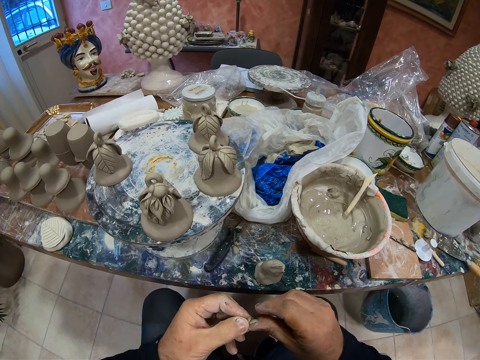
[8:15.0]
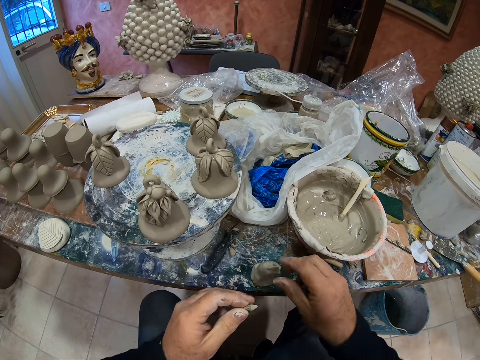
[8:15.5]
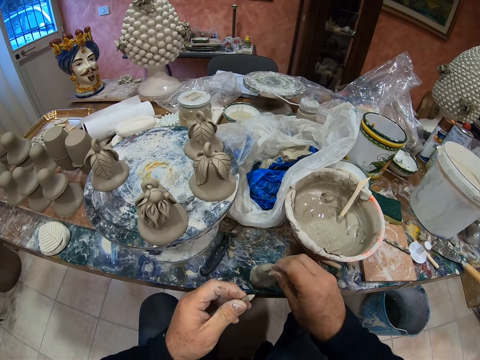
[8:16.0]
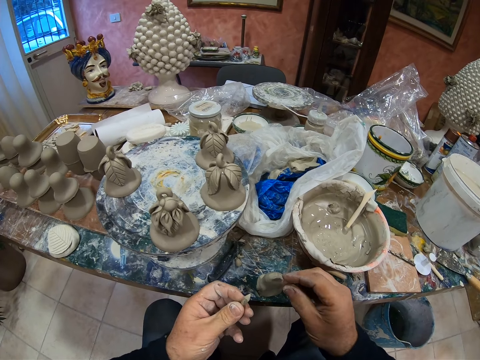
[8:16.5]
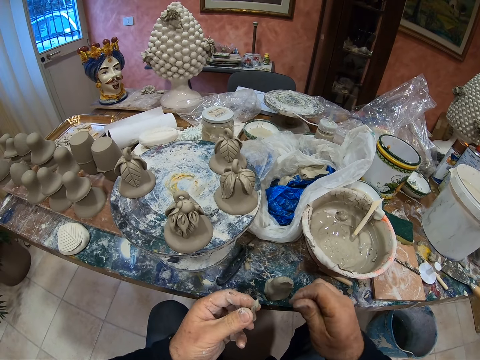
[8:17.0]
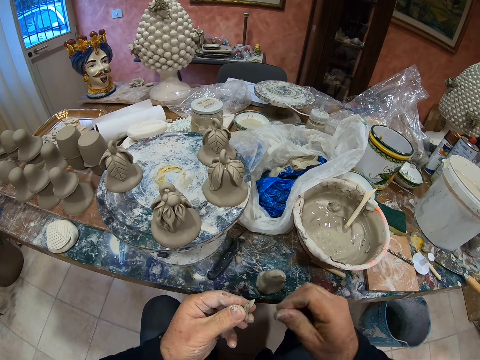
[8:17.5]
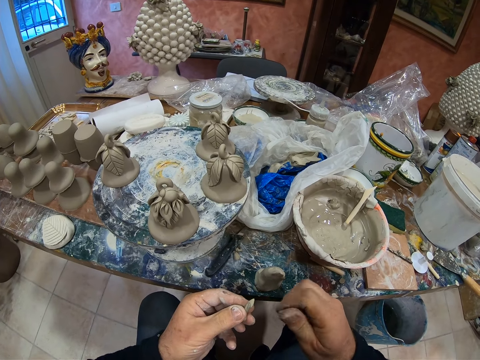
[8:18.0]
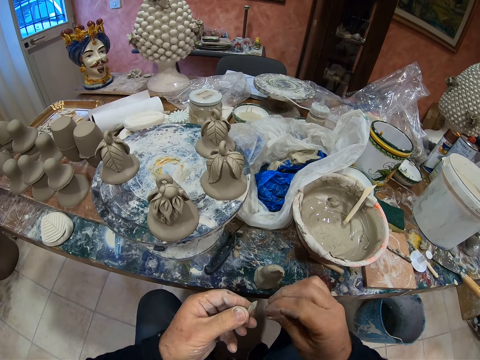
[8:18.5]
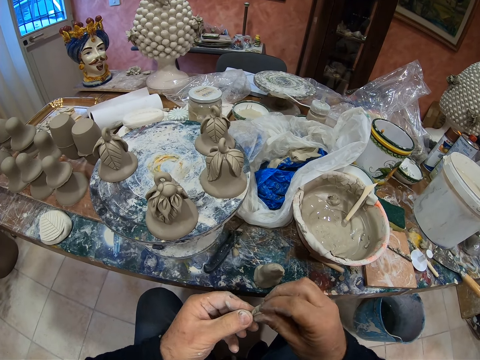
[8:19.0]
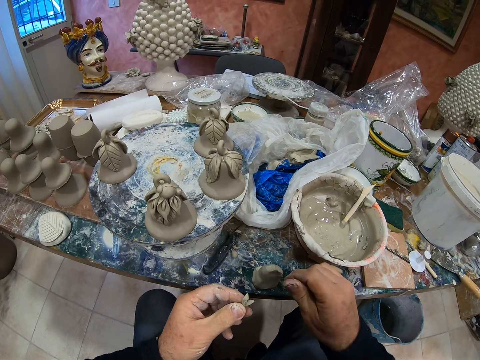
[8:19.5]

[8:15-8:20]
The camera wearer rolls the paste with his hand.

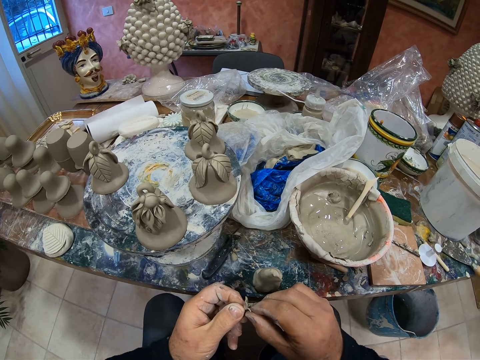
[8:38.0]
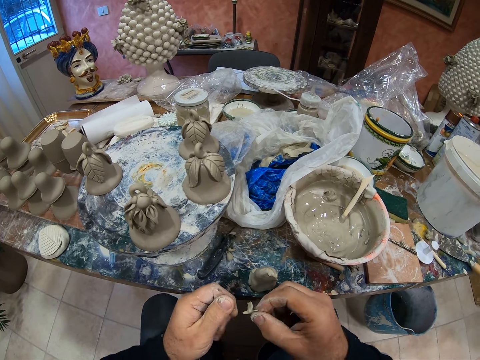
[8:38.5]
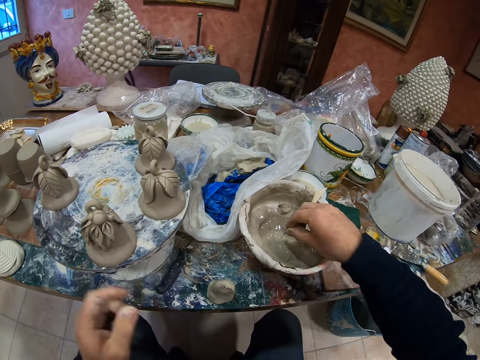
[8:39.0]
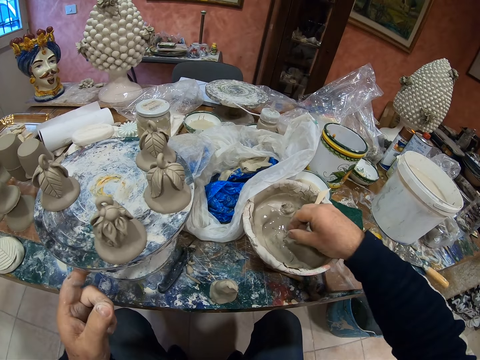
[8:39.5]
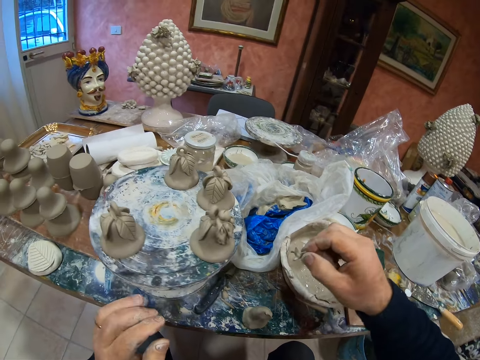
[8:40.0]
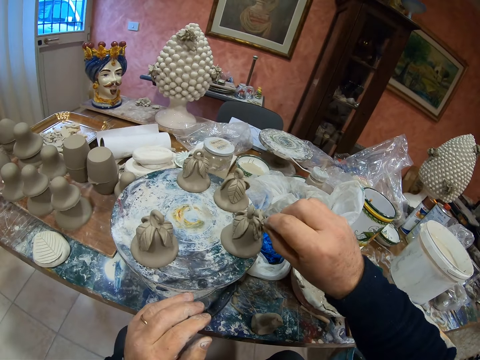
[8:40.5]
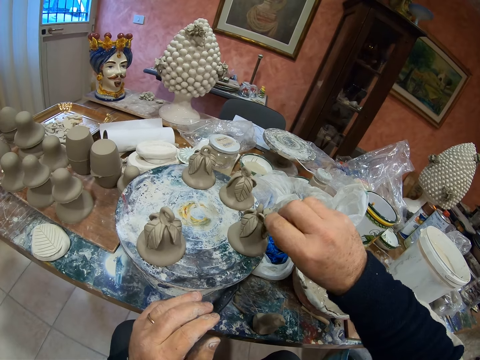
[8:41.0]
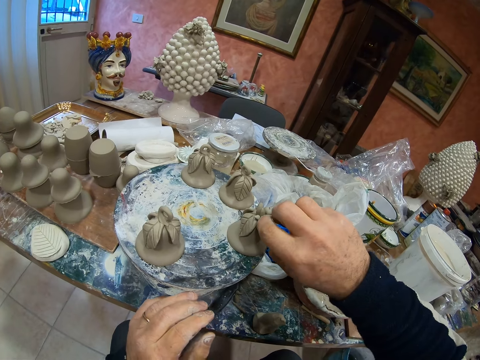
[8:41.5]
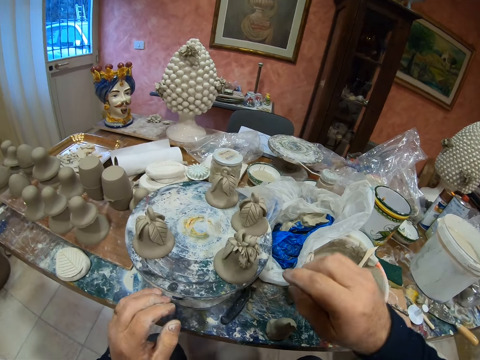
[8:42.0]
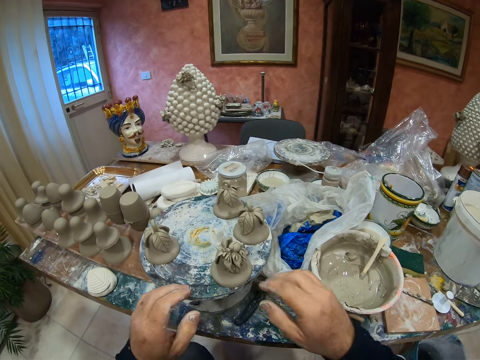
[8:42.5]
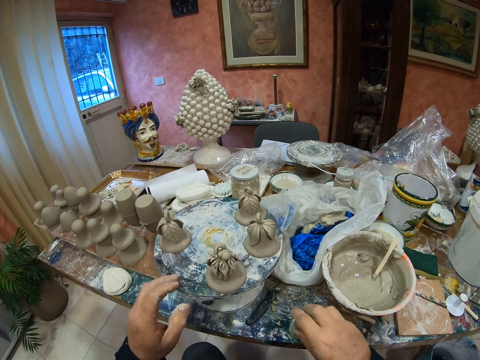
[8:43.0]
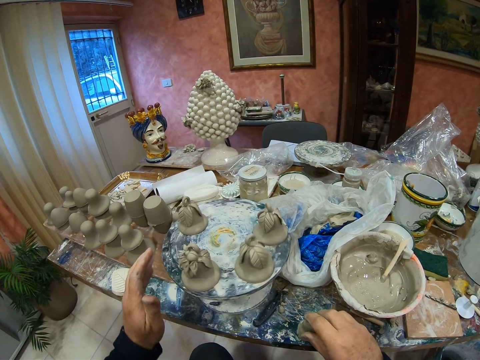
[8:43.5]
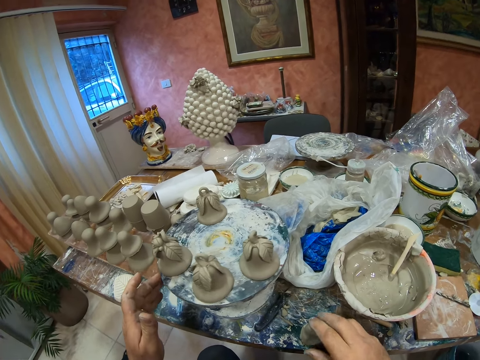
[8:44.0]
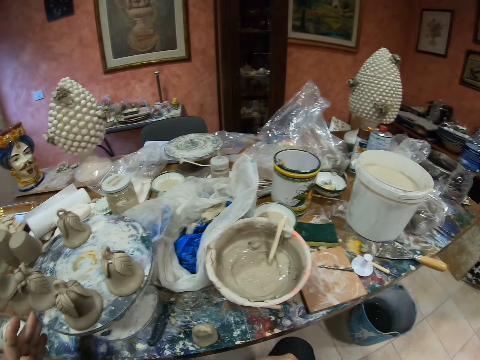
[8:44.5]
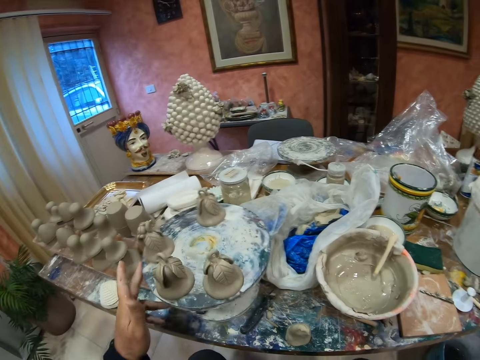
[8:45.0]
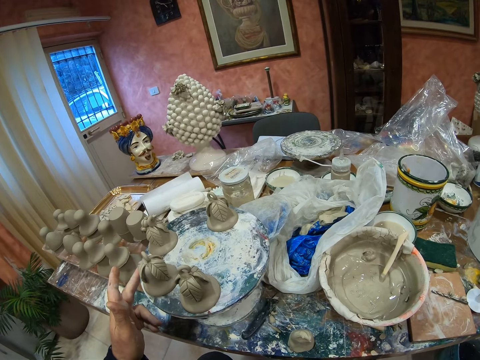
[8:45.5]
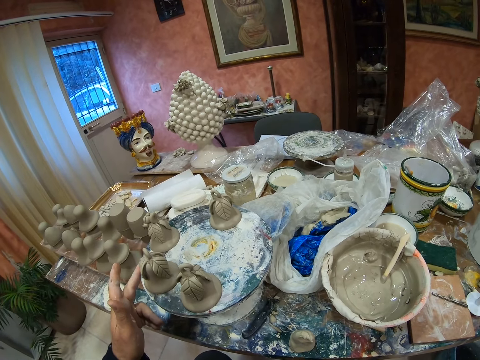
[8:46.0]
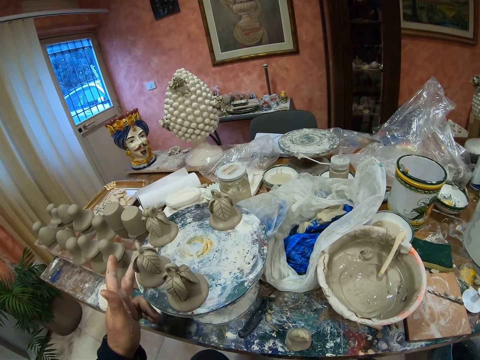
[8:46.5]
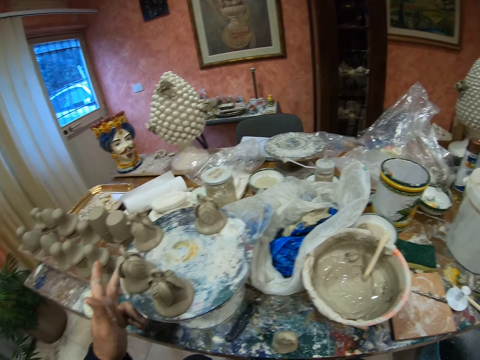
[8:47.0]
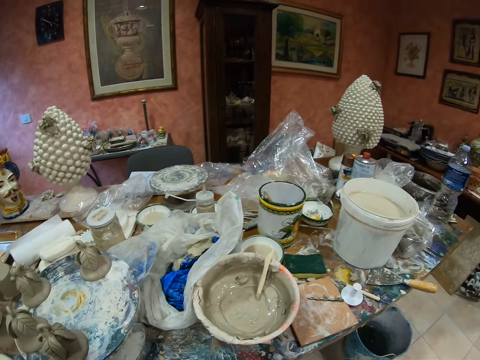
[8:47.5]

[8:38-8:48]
The camera wearer dips the paste in the cement mixer. They fix the paste in the statue.

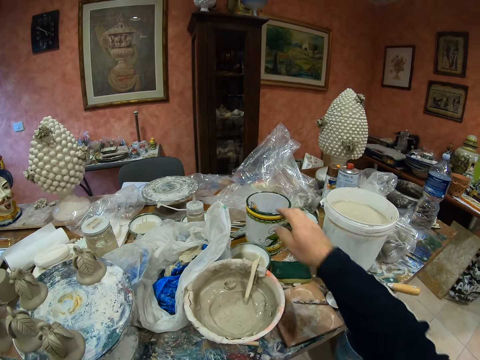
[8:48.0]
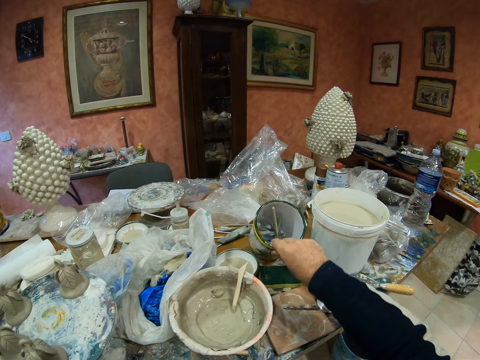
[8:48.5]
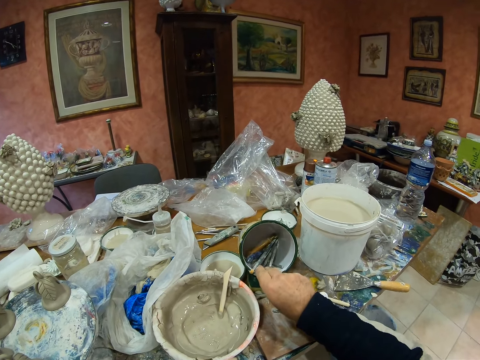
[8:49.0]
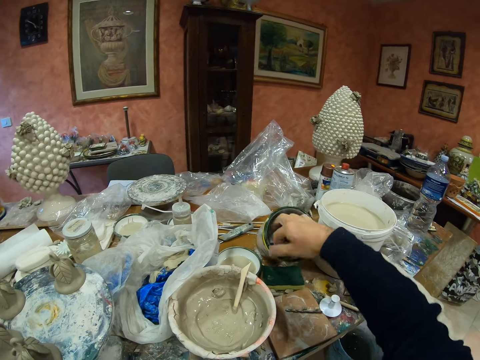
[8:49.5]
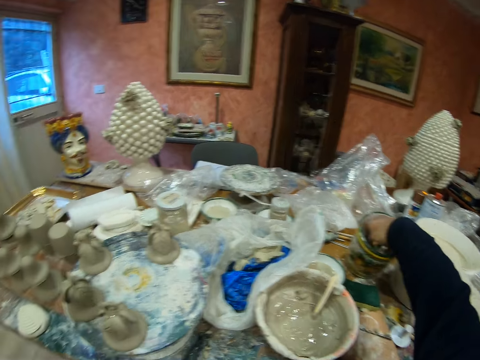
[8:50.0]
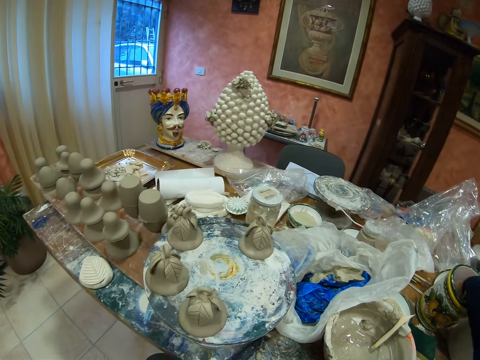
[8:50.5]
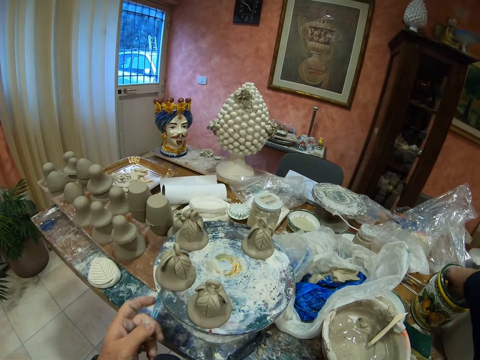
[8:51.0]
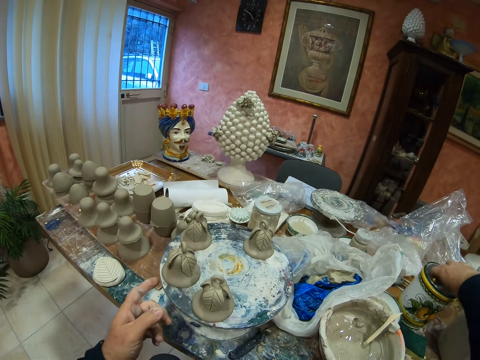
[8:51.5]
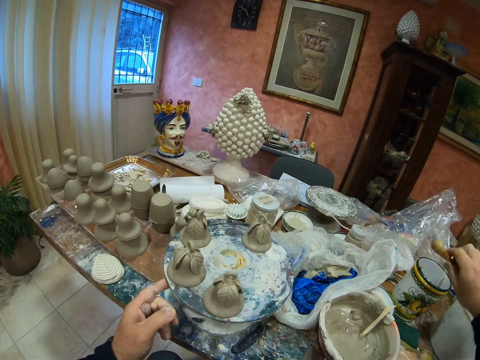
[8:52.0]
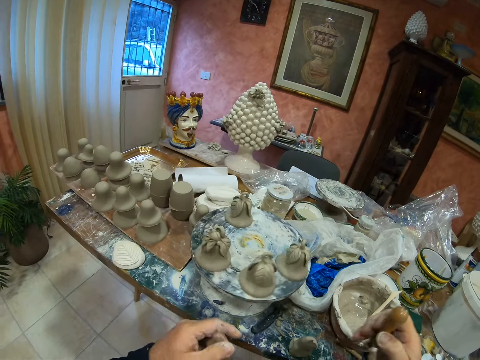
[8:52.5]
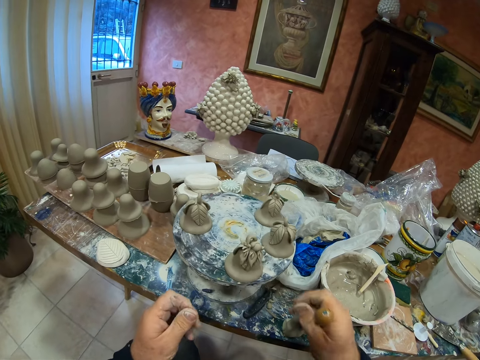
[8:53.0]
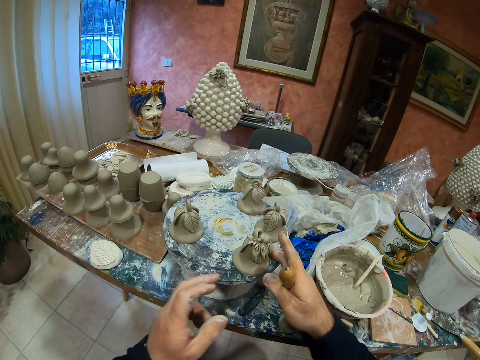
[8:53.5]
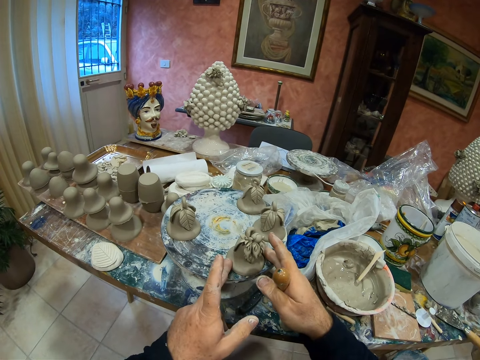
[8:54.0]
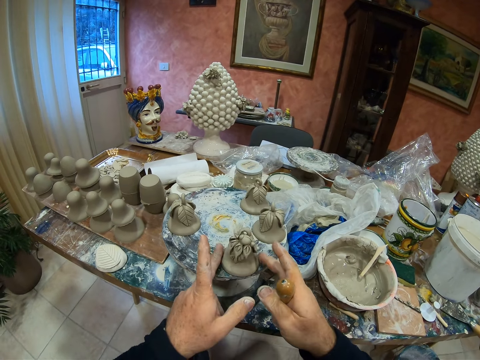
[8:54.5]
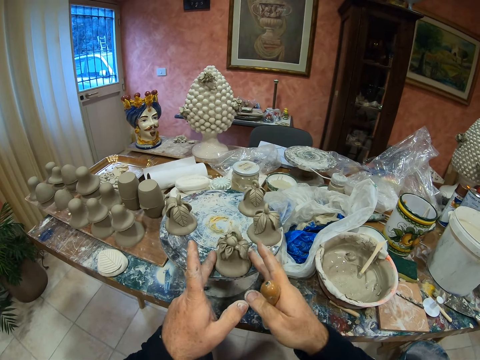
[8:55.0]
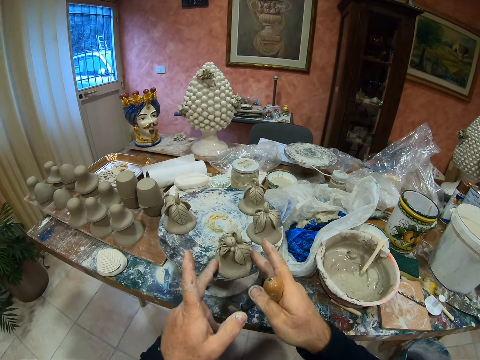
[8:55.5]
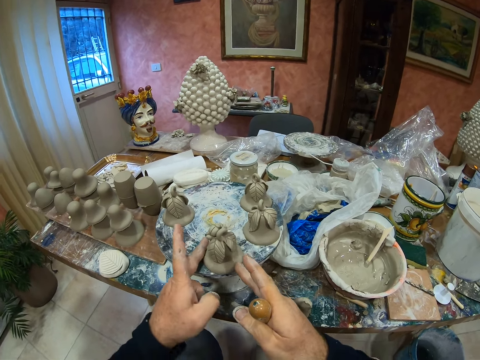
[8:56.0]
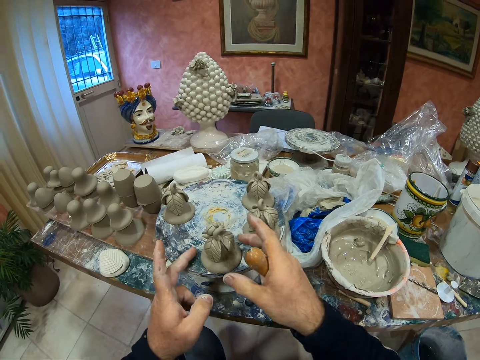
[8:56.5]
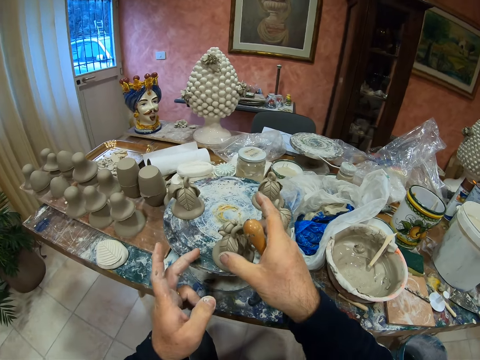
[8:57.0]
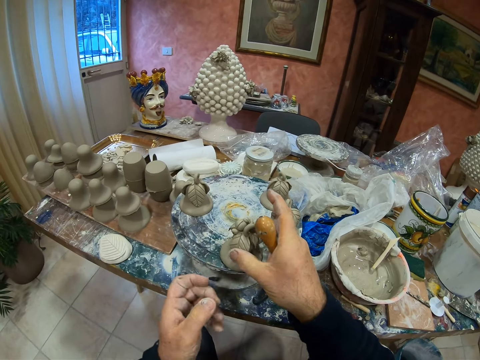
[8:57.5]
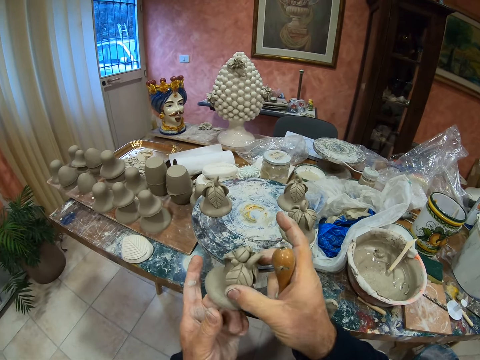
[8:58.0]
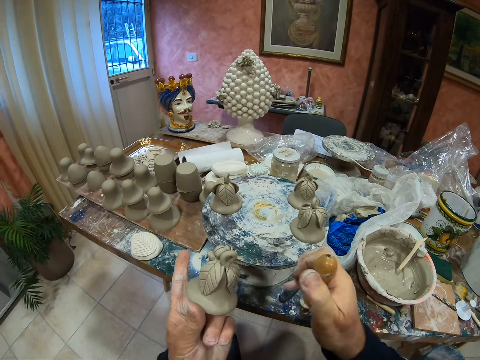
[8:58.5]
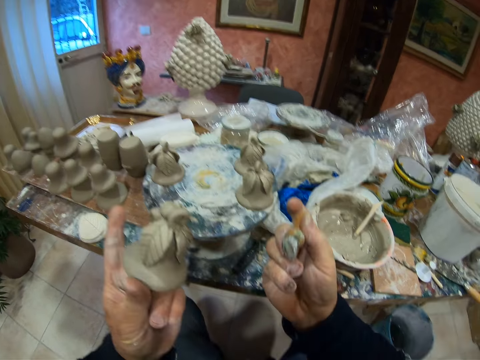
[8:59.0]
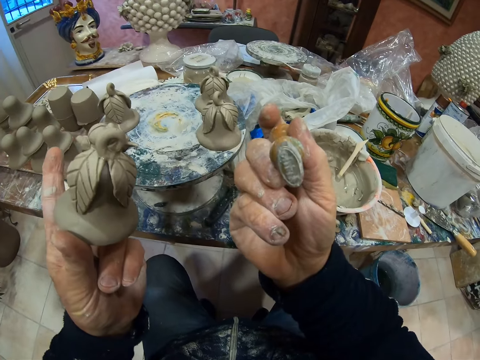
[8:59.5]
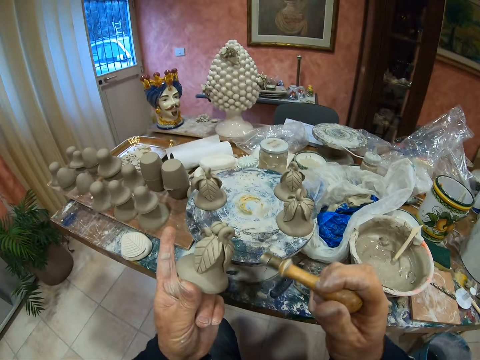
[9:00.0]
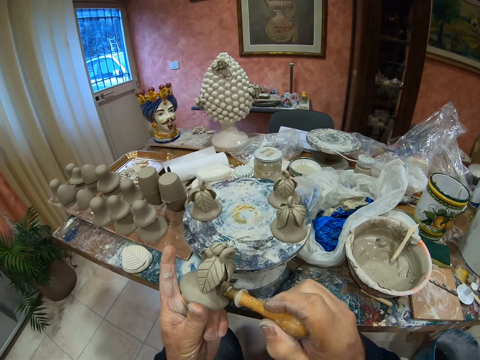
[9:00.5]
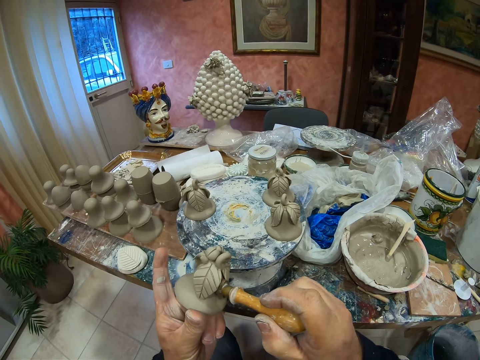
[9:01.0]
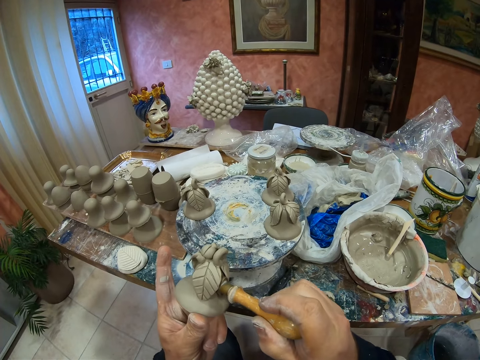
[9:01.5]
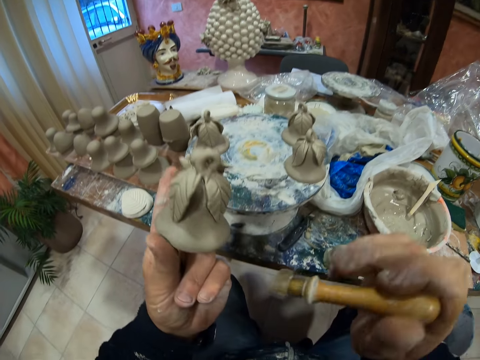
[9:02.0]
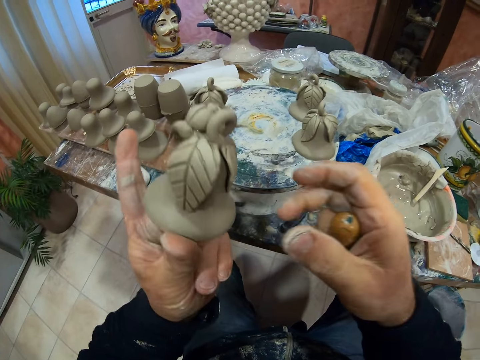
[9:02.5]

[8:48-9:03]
The camera wearer takes something in the container. They pick up a pottery. They fix the statue with something.
